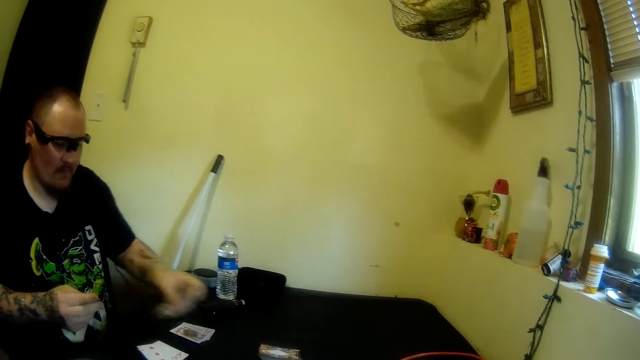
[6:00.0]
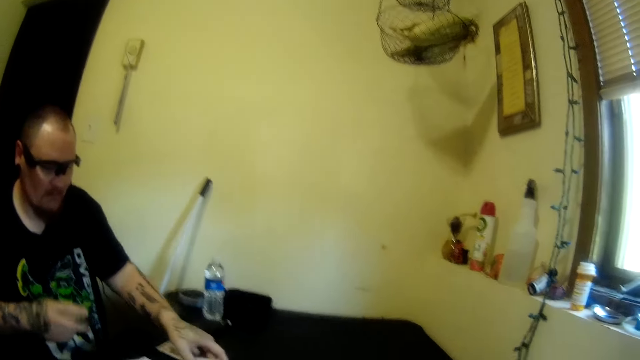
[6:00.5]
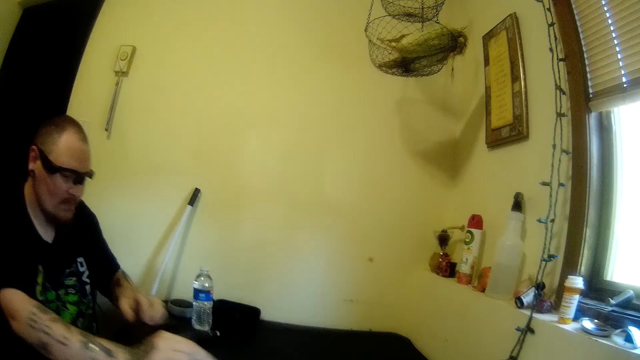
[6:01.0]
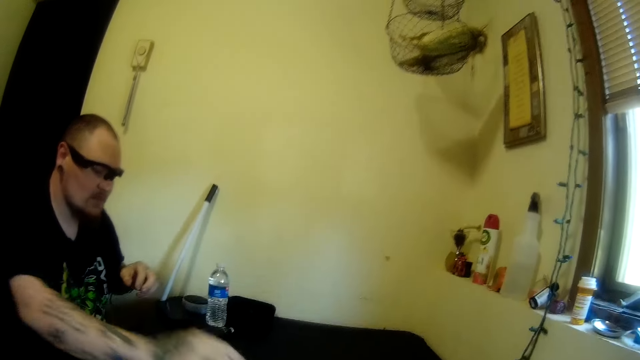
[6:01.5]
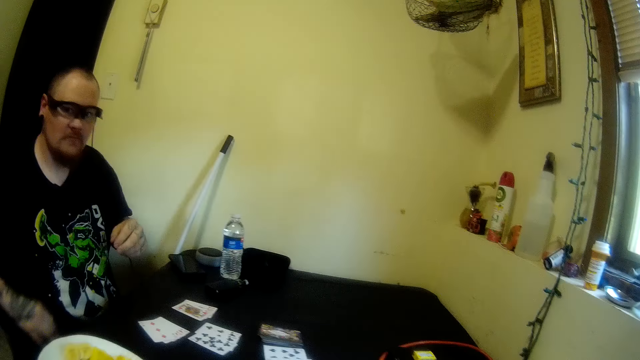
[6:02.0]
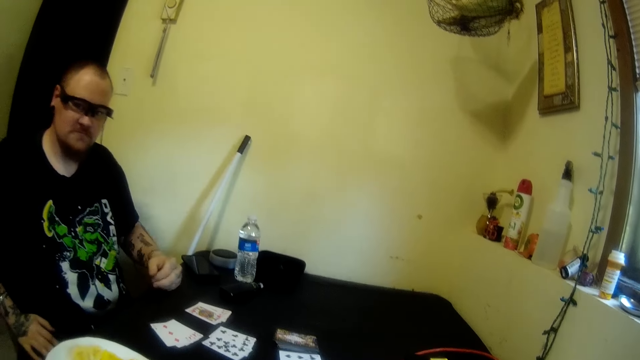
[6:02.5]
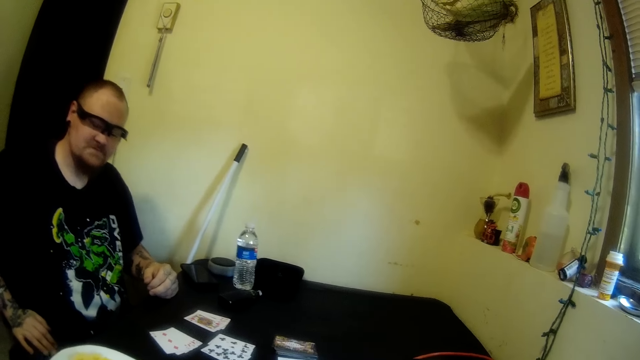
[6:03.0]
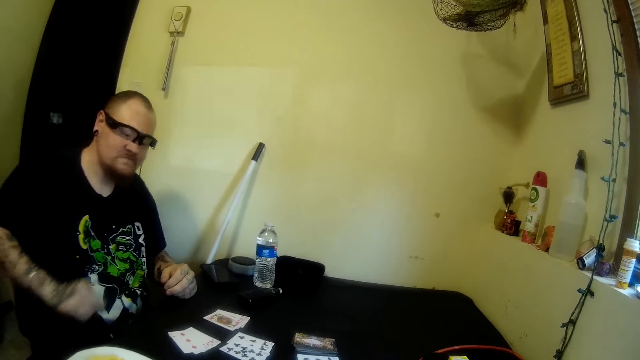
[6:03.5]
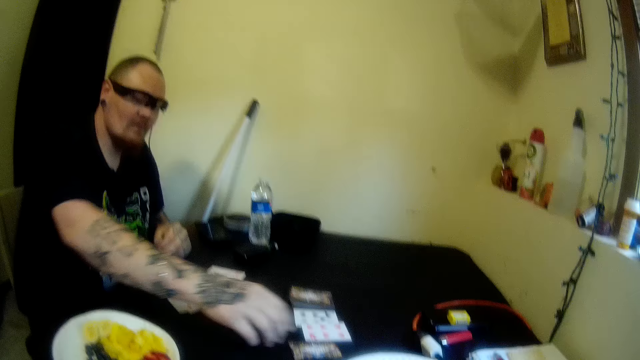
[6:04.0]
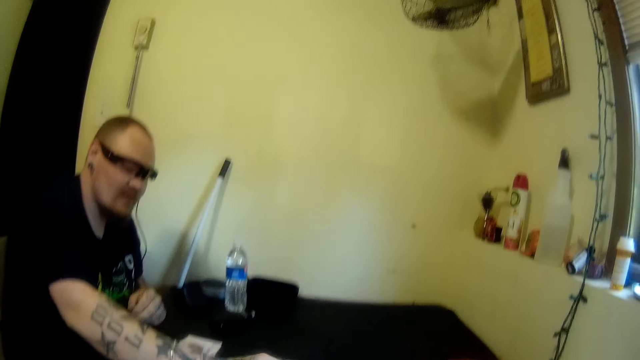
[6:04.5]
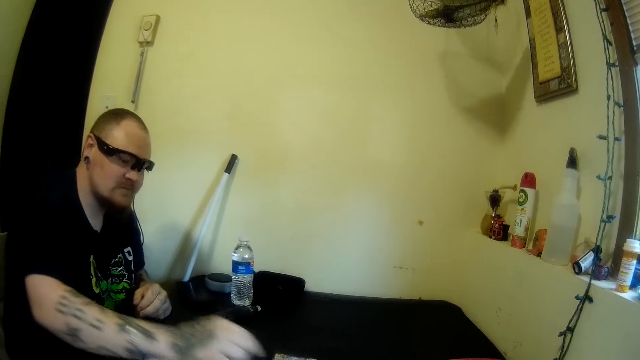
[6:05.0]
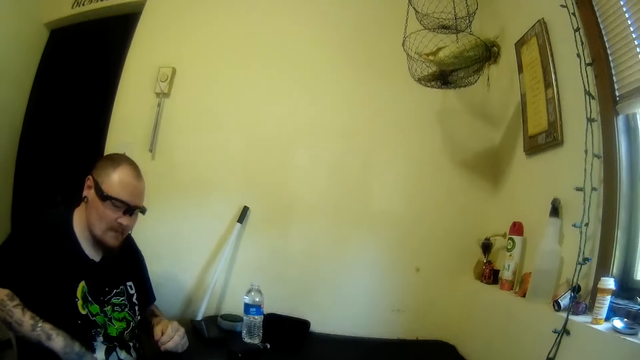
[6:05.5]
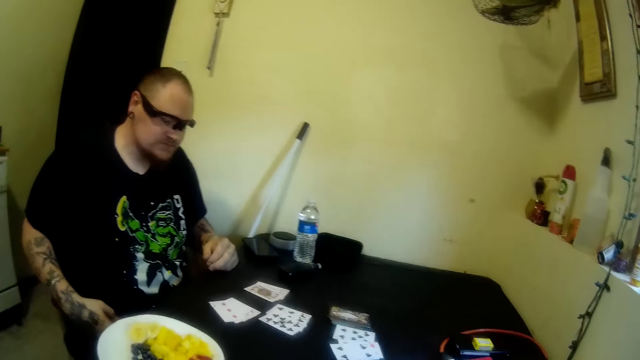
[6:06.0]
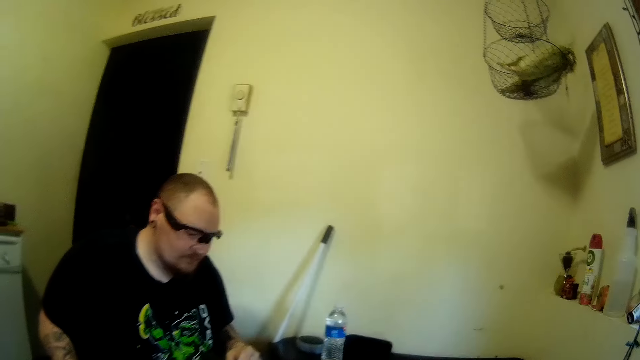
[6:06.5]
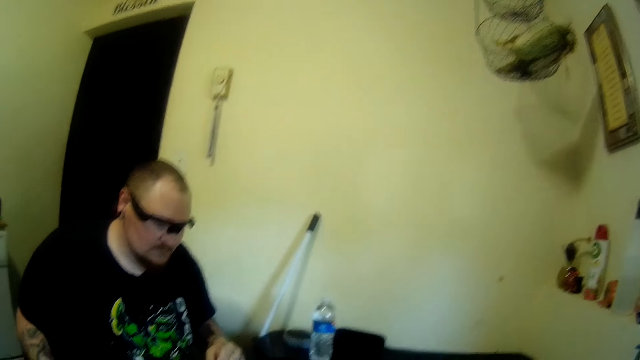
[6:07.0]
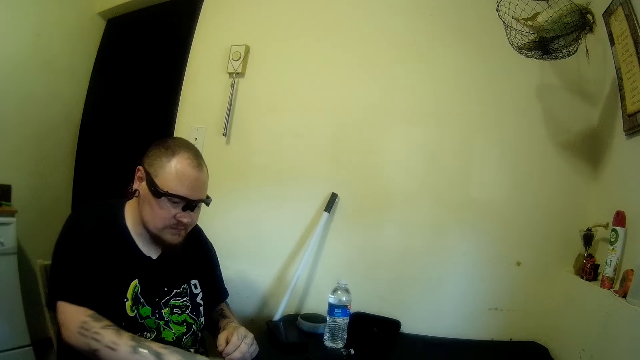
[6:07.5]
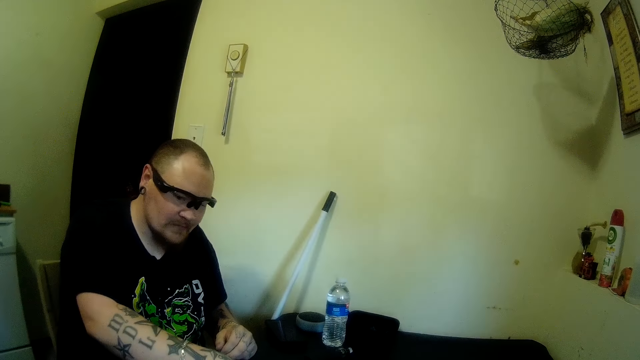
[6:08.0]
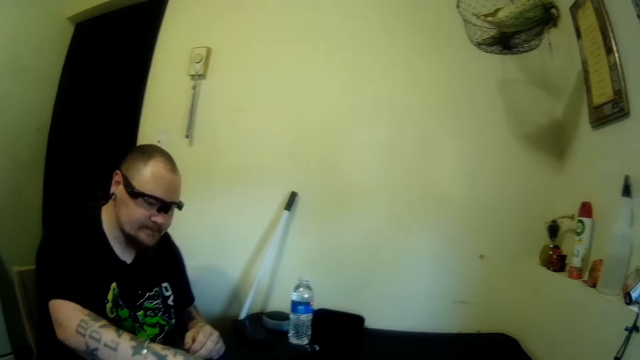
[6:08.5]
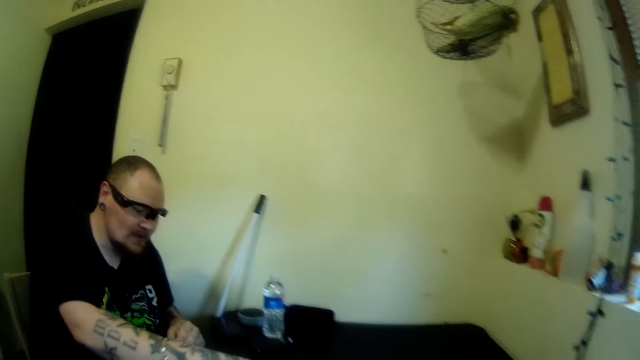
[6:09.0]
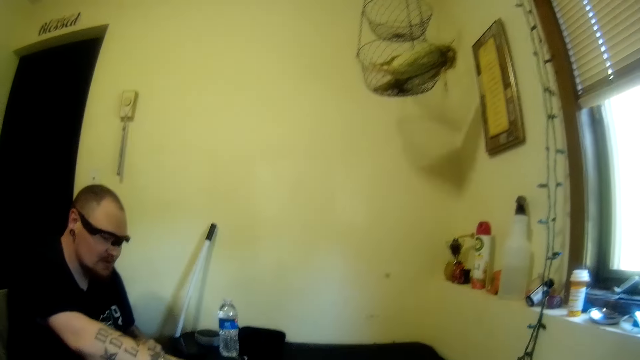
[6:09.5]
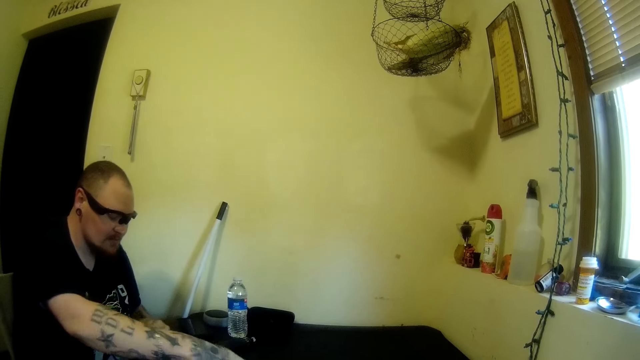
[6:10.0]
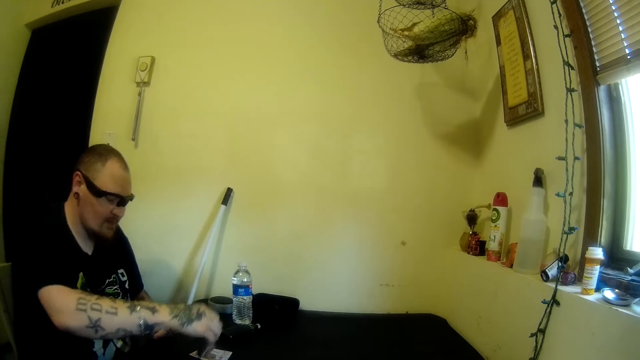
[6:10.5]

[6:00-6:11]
A man drops a card on the table with his left hand. The man holds playing cards on the table and taps the playing cards on the table. He adjusts the cards on the table with his right hand and holds a card on the table. The camera wearer stares at the man. The man picks the cards from the table with his right hand.

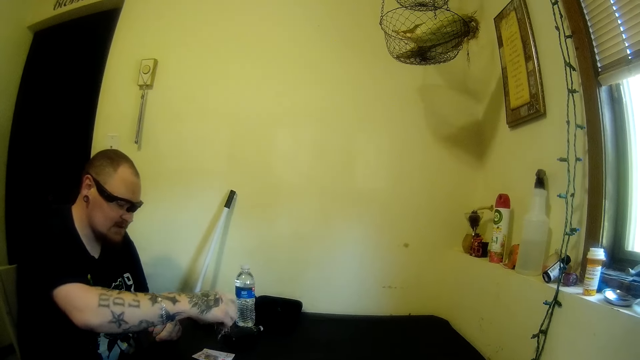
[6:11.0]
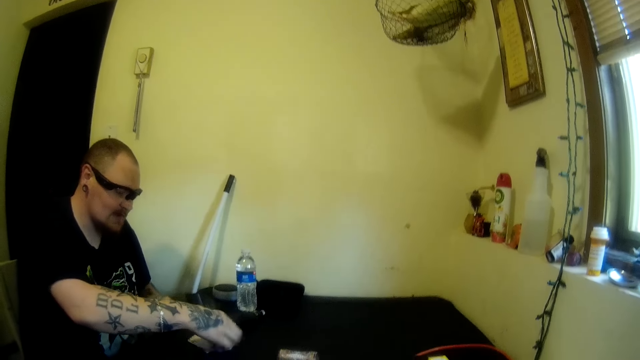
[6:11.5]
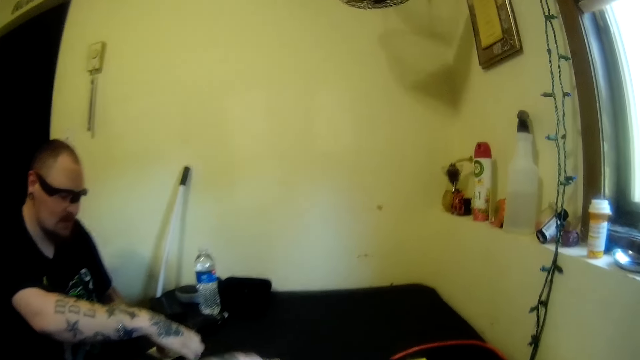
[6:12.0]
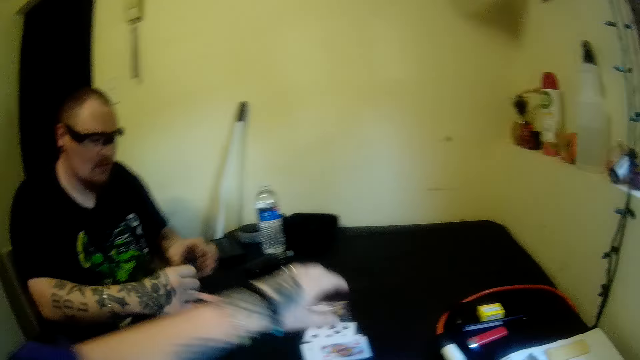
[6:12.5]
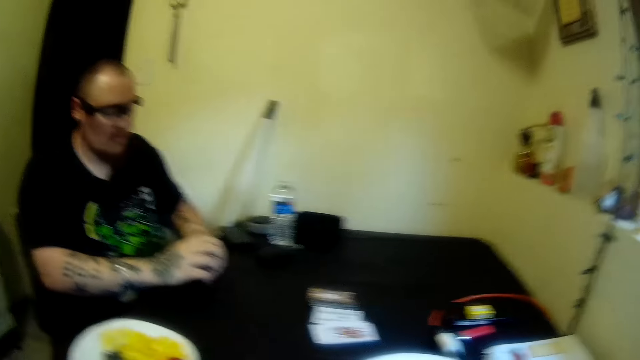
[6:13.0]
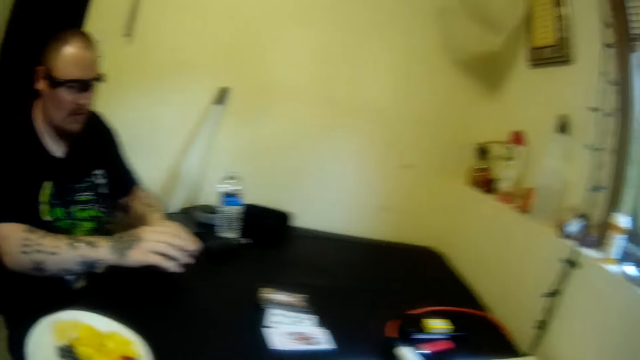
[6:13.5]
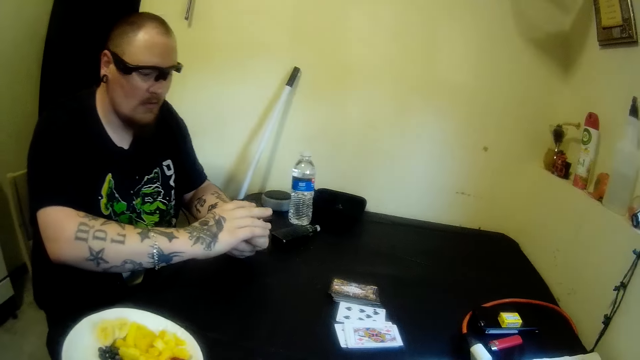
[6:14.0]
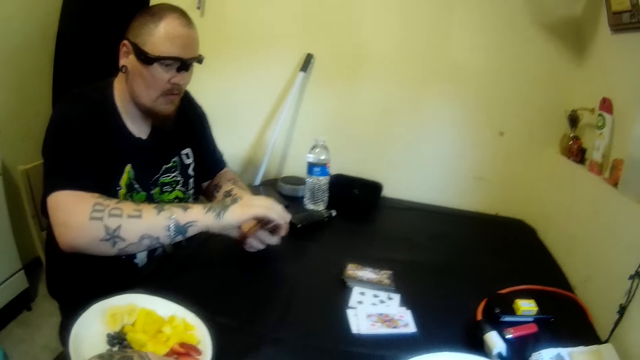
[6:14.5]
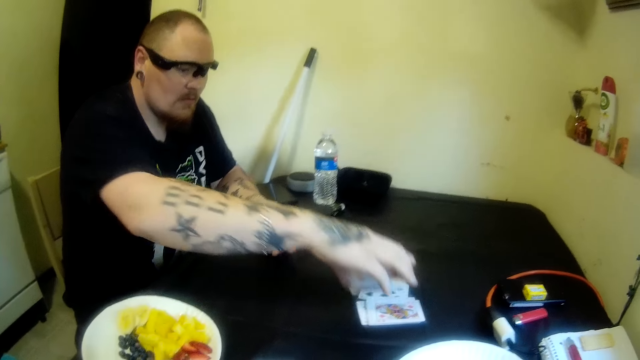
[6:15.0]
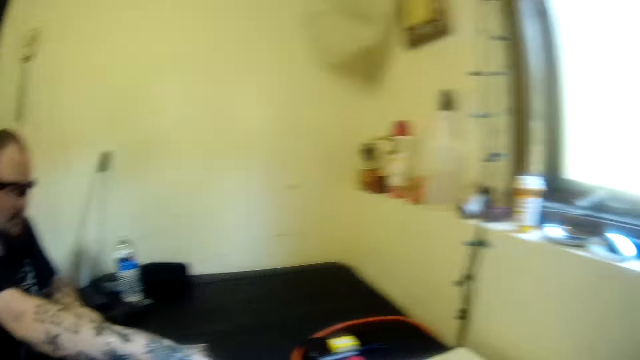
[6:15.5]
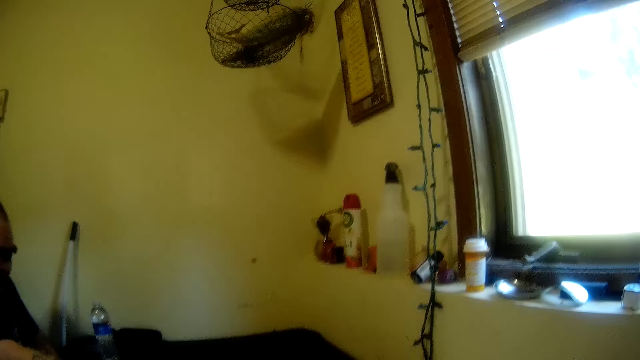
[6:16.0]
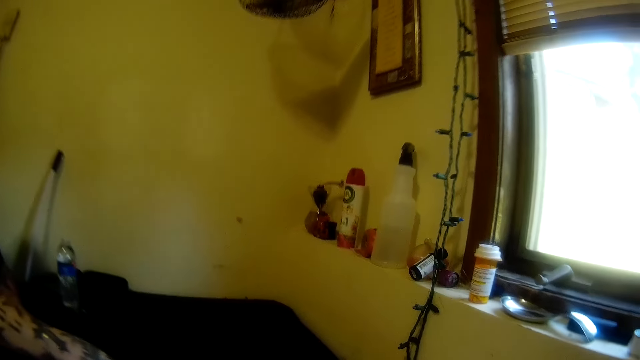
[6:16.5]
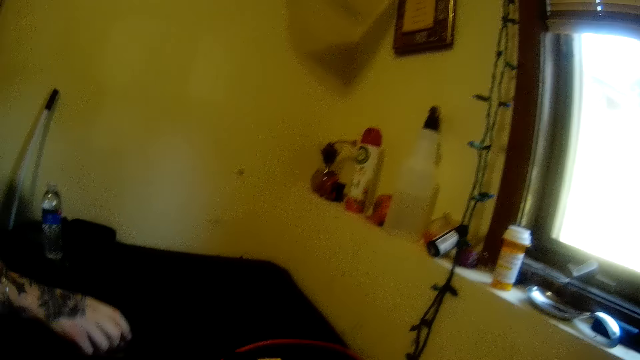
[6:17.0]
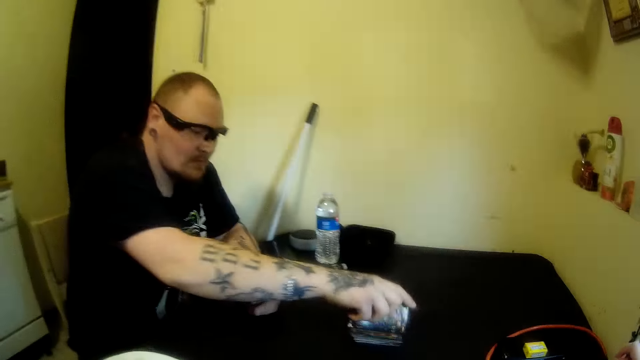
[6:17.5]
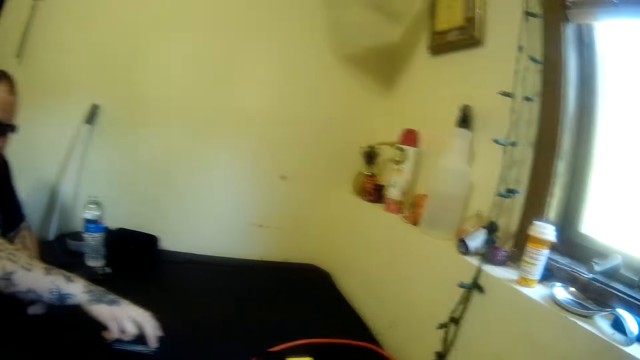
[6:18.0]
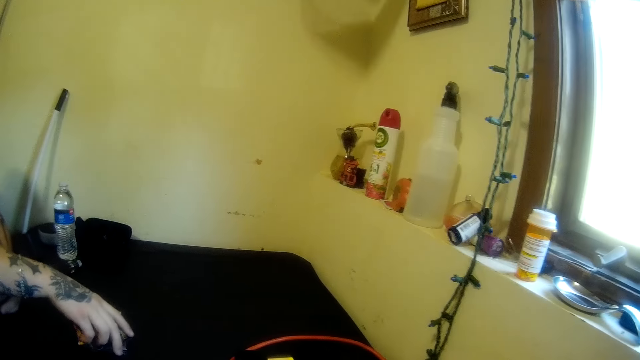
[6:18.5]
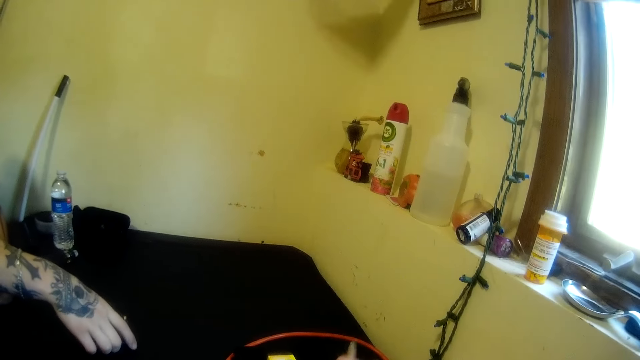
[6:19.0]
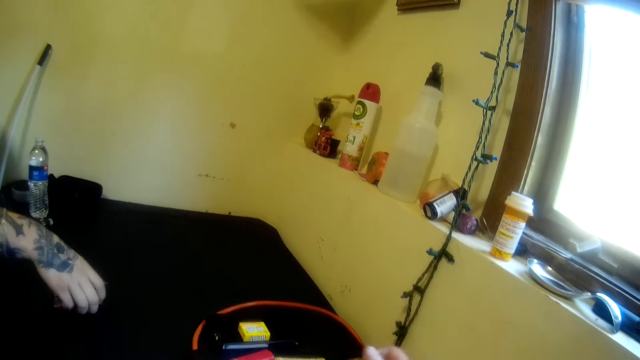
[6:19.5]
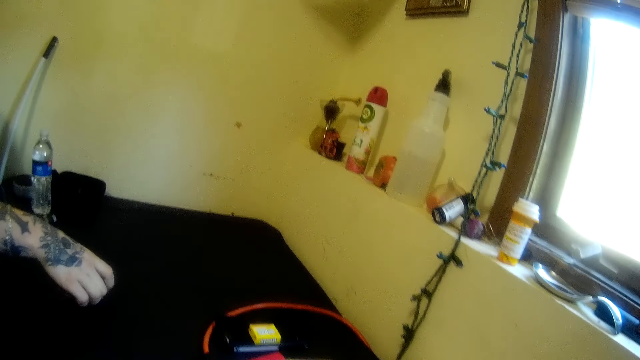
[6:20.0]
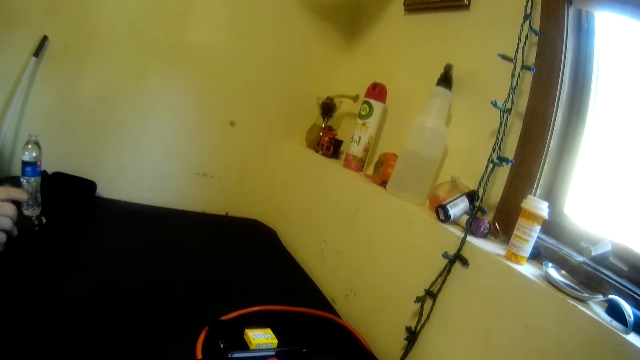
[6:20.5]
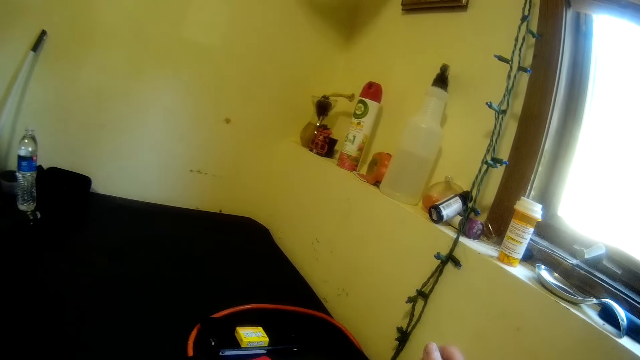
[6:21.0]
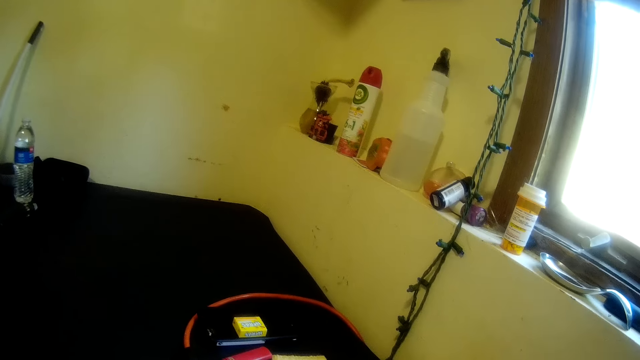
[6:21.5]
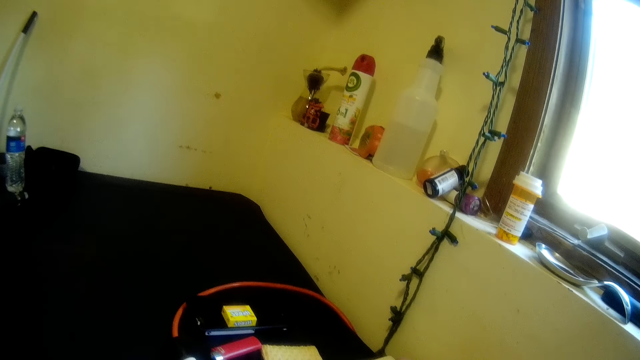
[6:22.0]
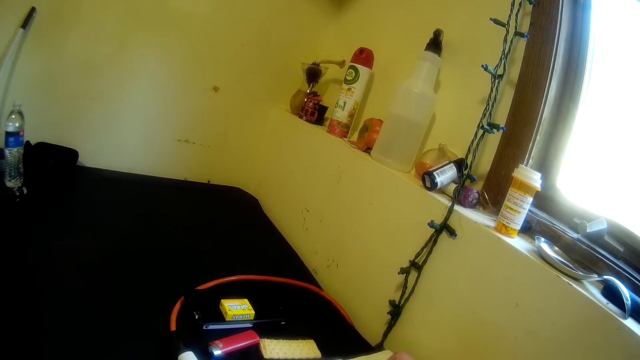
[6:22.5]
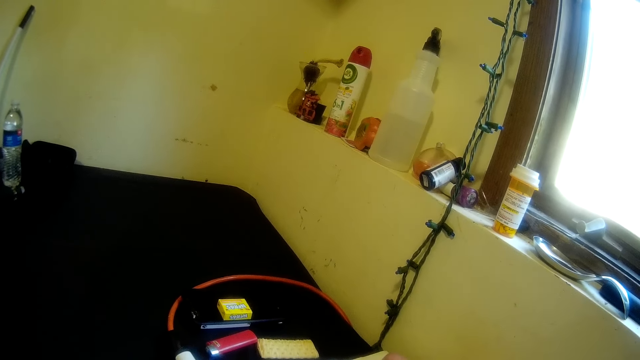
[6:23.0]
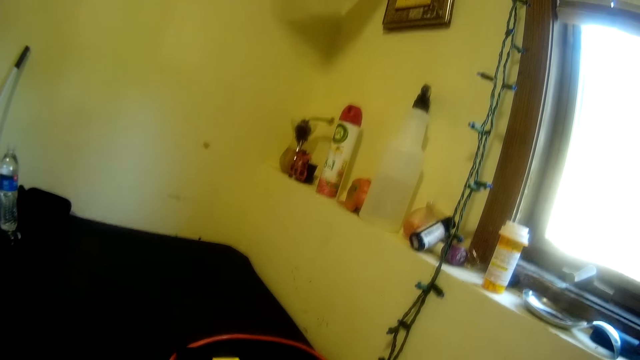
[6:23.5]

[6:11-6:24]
The camera wearer does something. She touches the cards on the table with her left hand. A man holds the cards together. The man puts the playing cards on the table. The camera wearer looks around a room. The man taps the playing cards on the table and picks the playing cards from the table. The camera wearer looks around the room.
